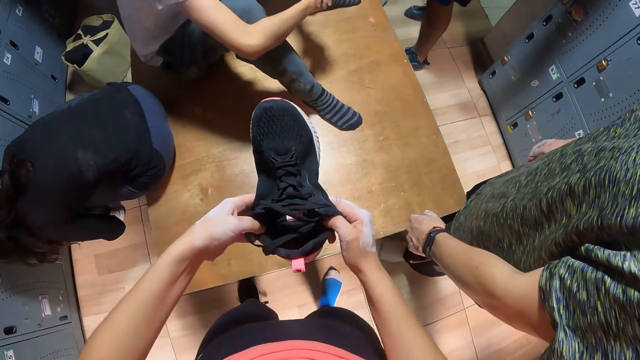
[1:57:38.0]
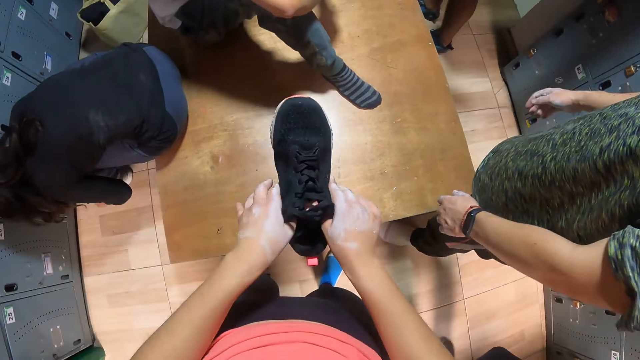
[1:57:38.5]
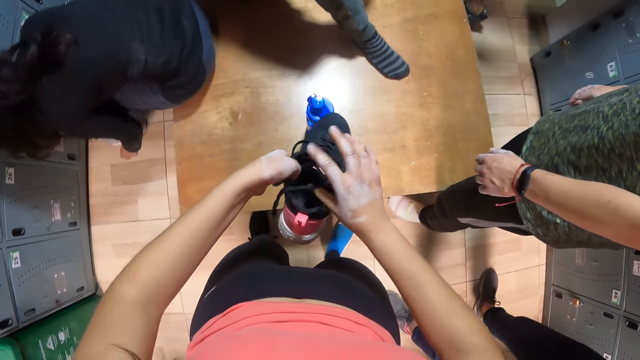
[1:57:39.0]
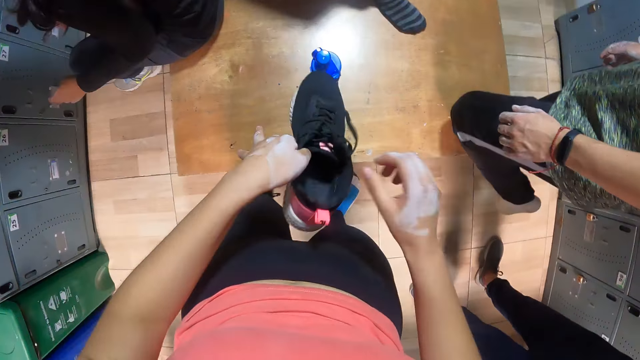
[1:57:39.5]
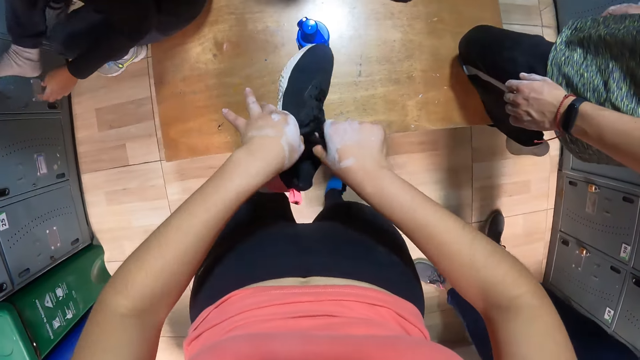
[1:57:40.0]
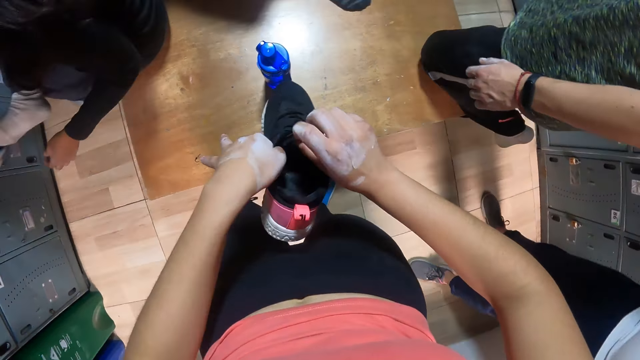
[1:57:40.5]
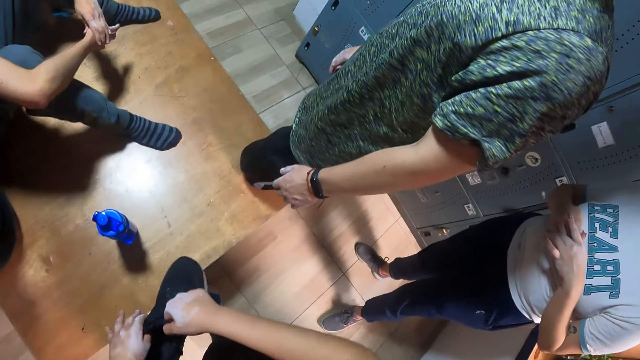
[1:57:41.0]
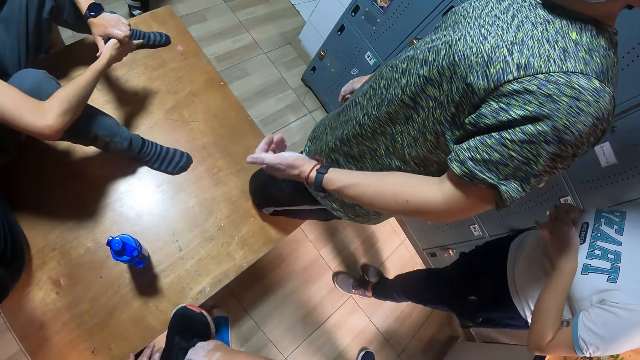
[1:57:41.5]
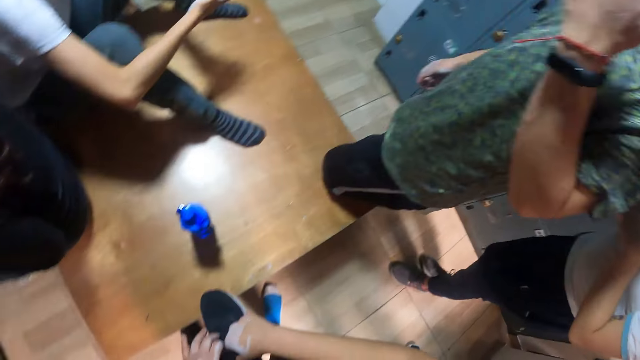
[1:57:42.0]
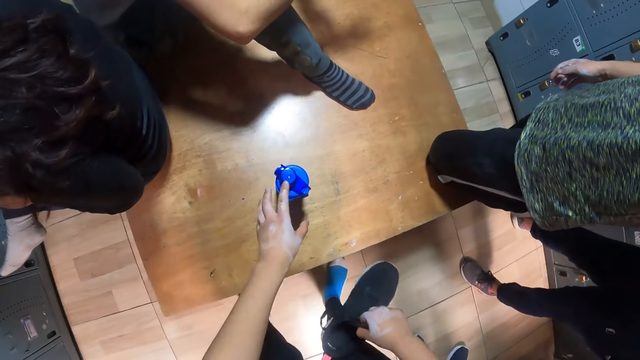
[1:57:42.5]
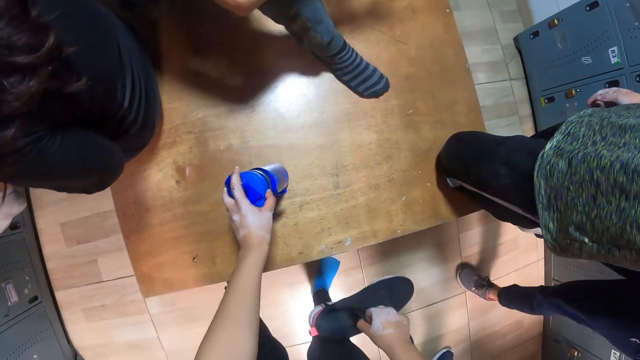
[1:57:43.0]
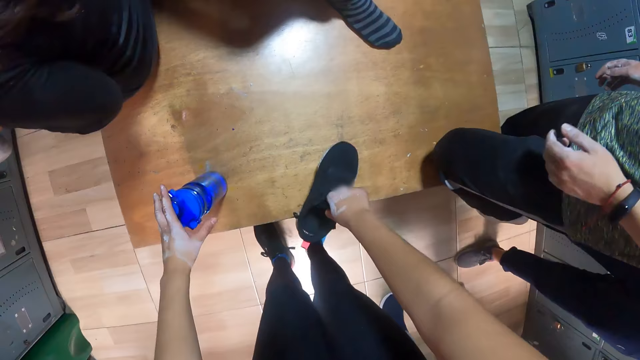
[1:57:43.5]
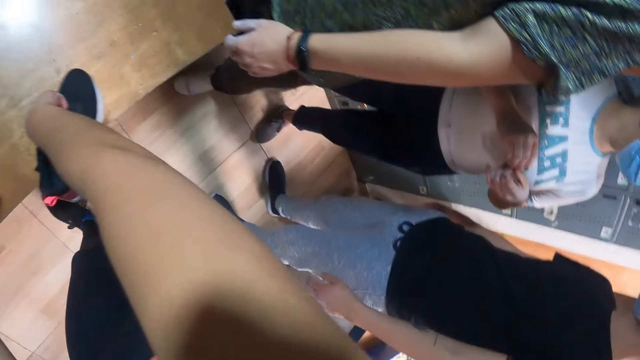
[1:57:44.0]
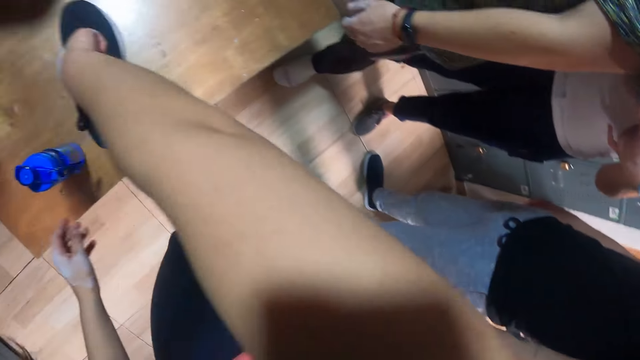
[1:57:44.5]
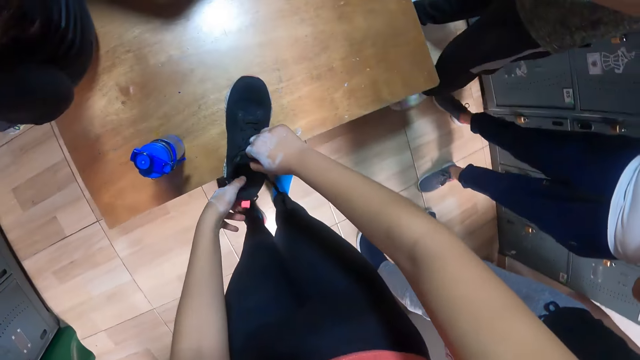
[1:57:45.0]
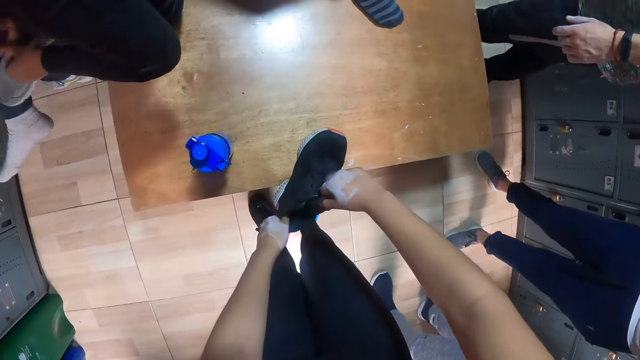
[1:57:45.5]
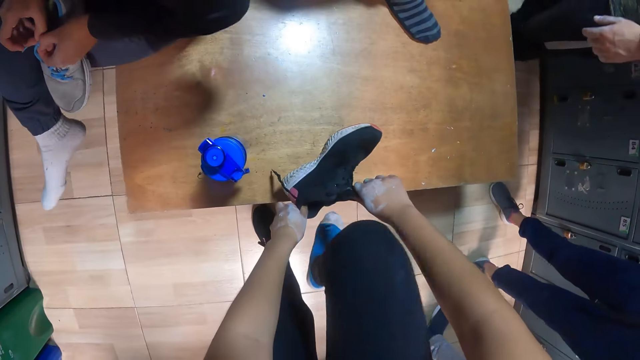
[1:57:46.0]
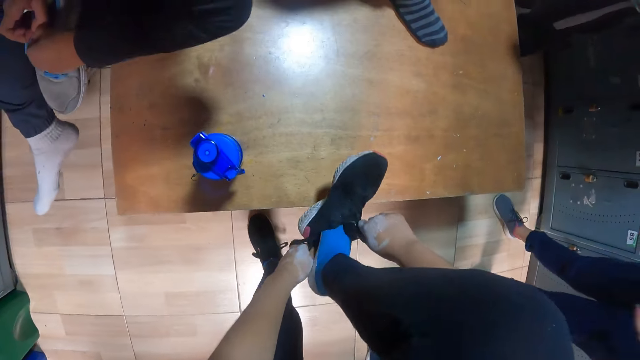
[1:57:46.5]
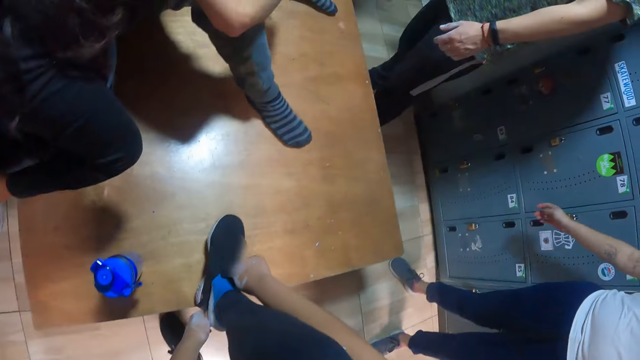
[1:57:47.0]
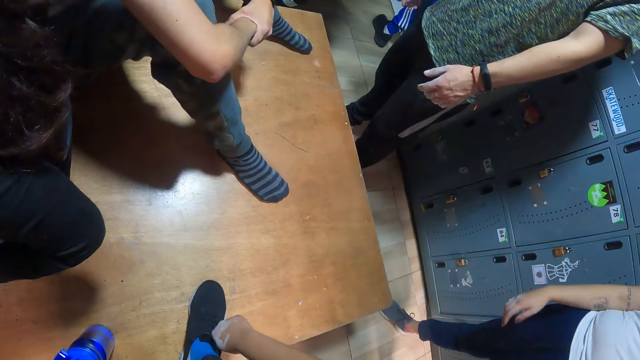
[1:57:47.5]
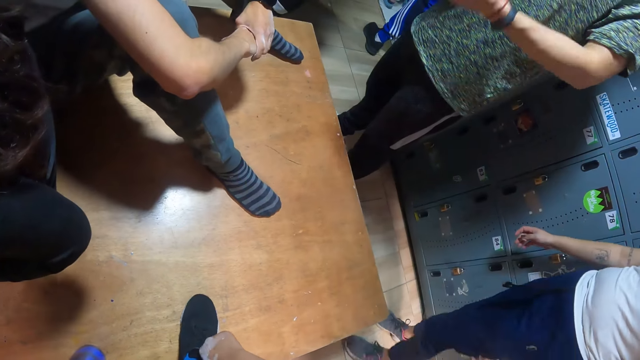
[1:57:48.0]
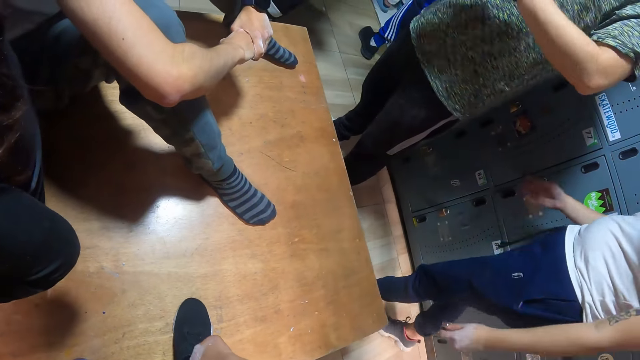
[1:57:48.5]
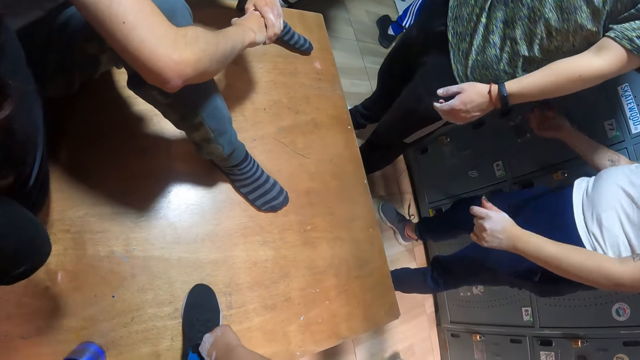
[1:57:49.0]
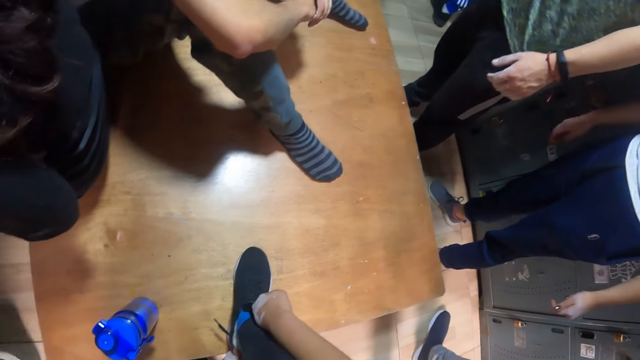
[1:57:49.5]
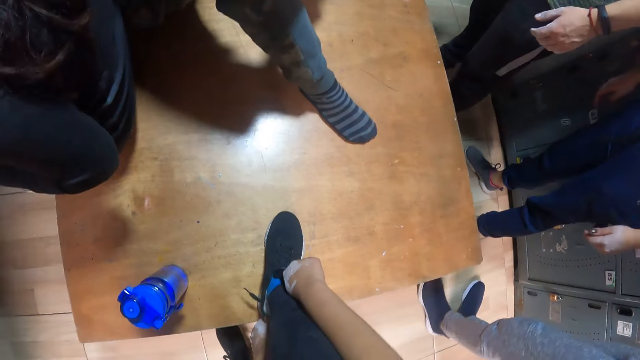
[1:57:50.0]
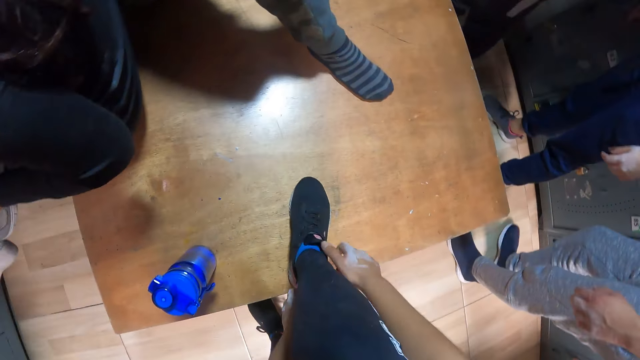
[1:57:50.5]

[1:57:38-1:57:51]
The camera wearer adjusts the sides of the shoe with both hands. She moves the water bottle on the bench with her left hand. She drops the shoe in her right hand on the bench. She expands the shoe with both hands. She puts her right leg into the shoe in both hands. She places the shoe on the bench. A man moves his hand. The camera wearer wears the shoe.

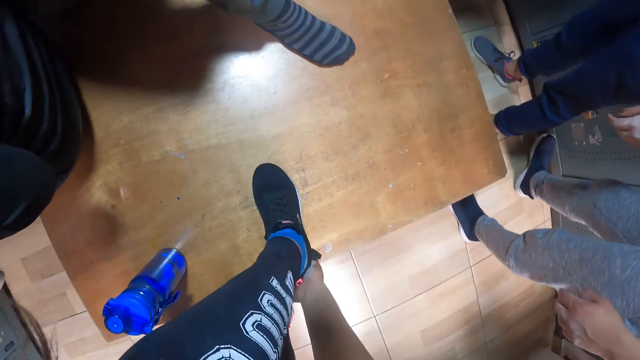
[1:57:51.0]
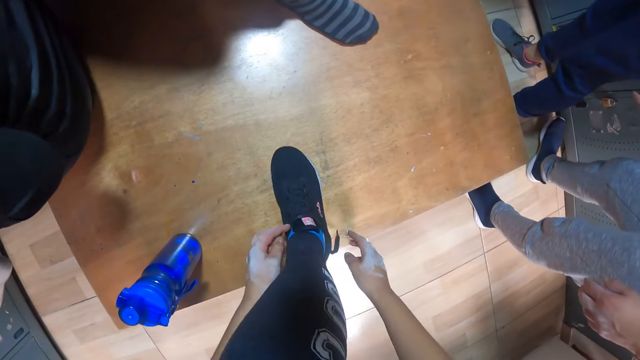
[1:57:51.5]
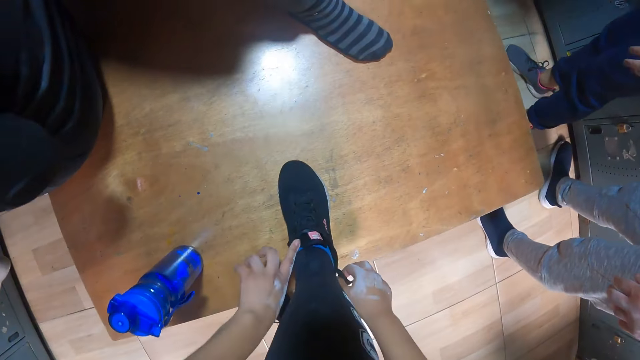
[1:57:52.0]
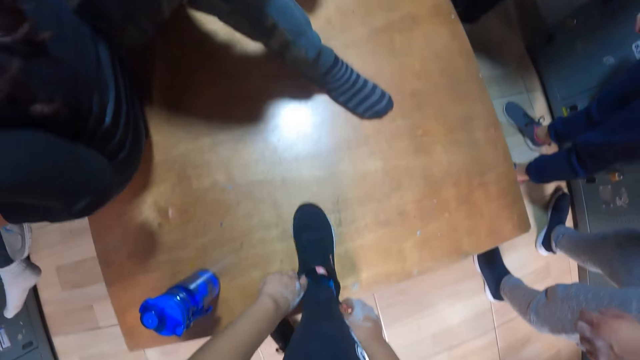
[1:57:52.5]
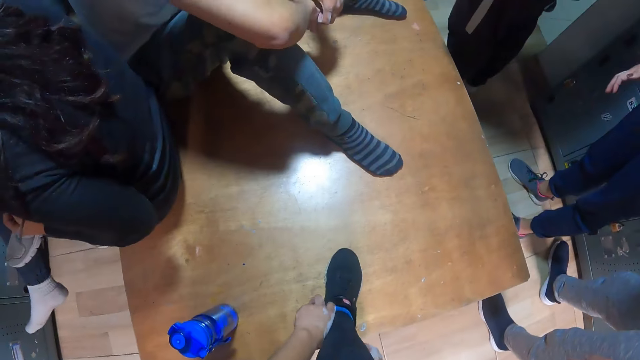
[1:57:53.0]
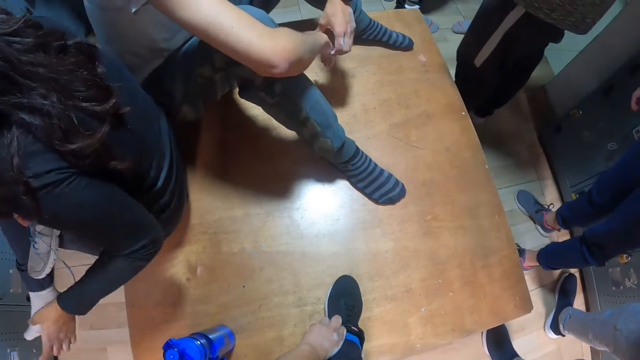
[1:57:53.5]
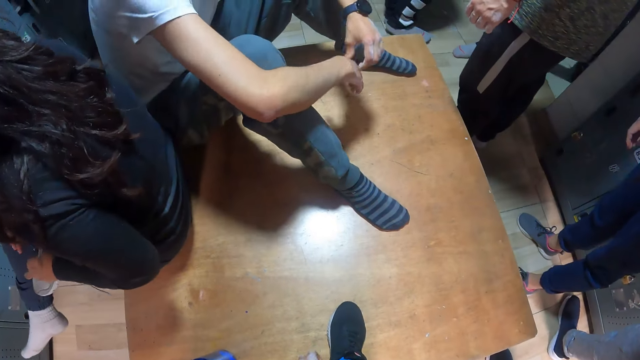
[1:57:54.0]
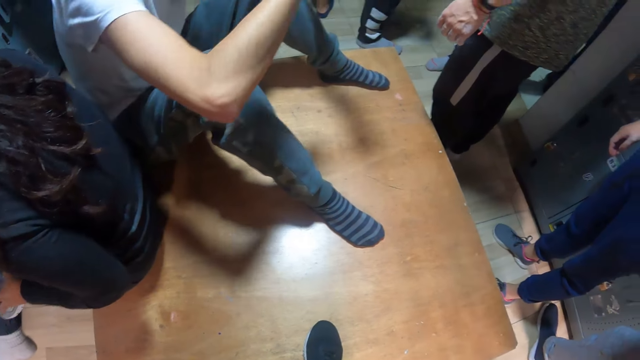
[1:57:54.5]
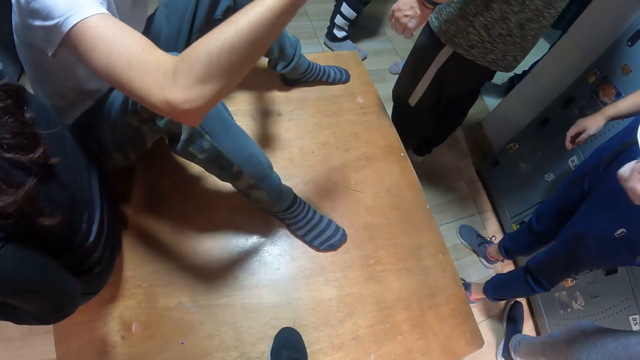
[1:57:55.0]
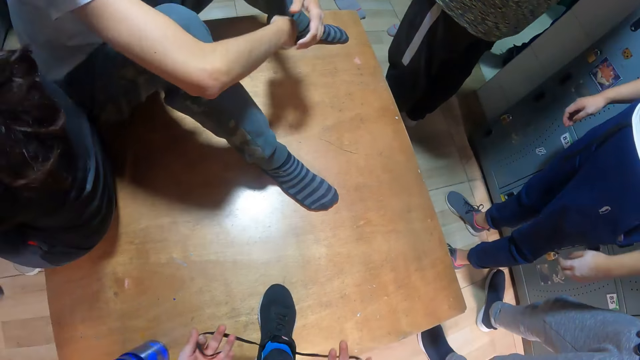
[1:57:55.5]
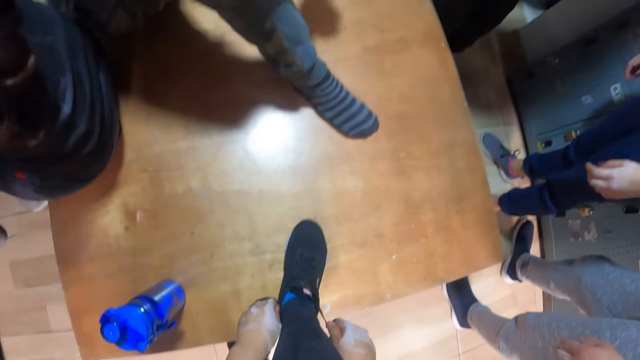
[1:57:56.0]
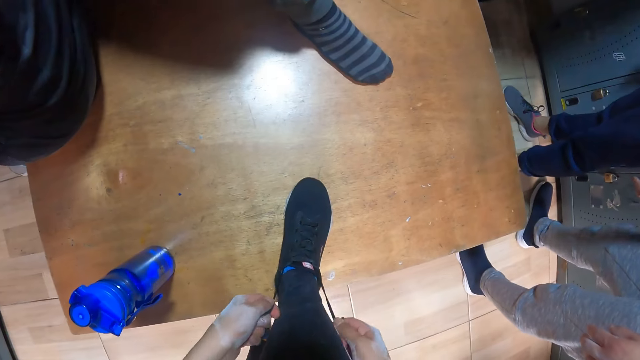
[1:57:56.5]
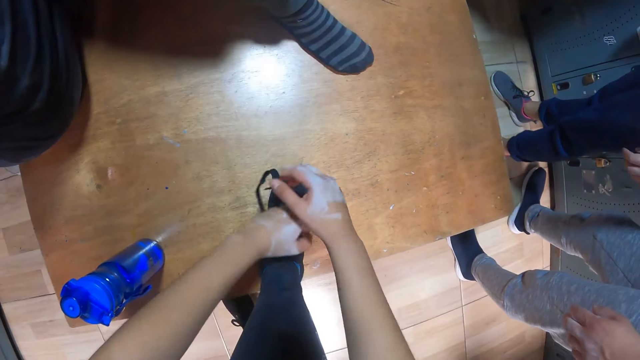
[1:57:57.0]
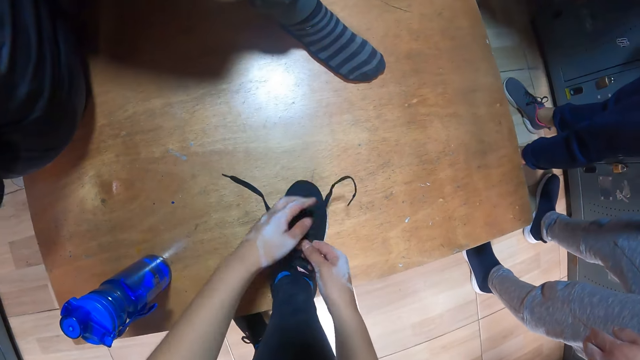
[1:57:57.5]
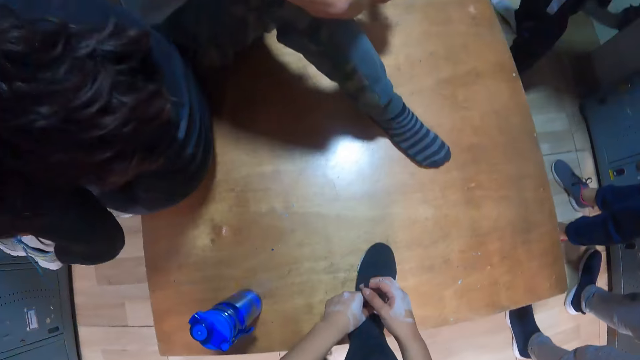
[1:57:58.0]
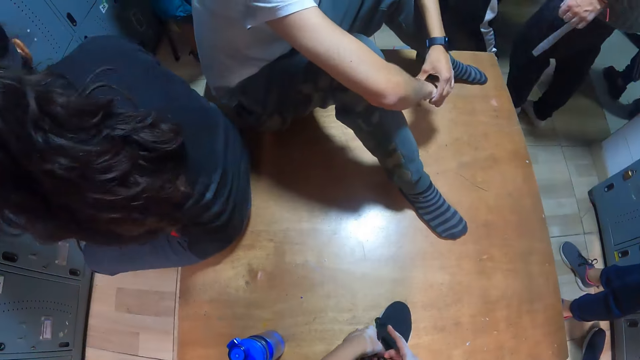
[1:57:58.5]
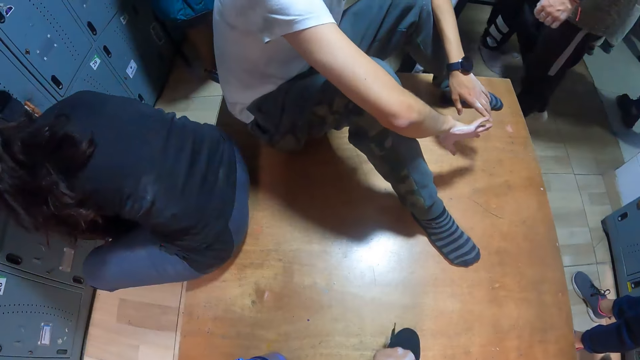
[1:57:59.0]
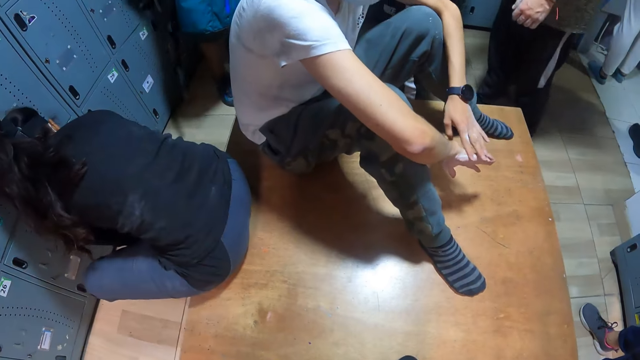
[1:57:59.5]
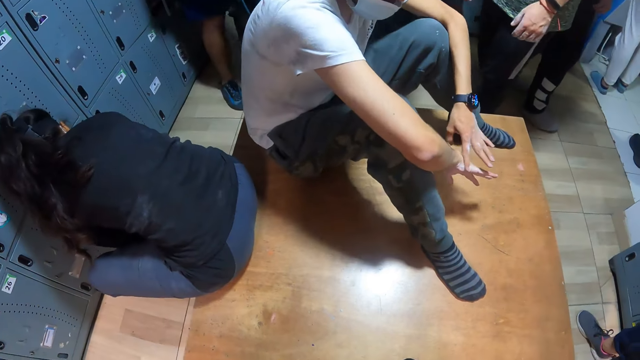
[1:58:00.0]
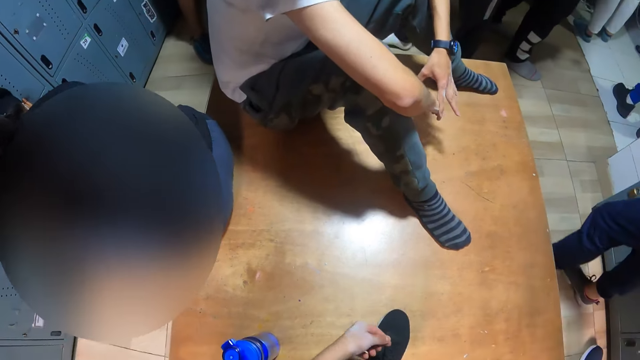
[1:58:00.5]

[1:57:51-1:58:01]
The camera wearer pulls out a lace from inside the shoe with her left hand. She holds a lace of the shoe with her right hand. A man moves his hands. The camera wearer ties the lace of the shoe with both hands. The man rubs his hand.
